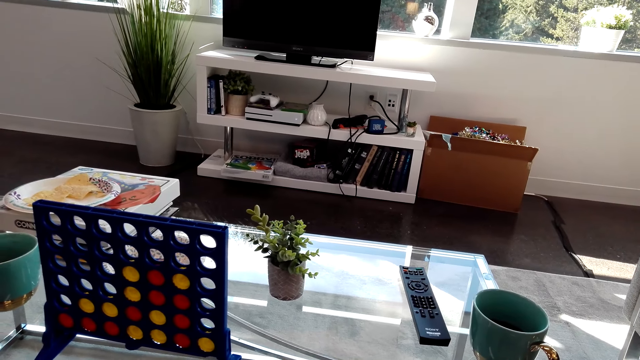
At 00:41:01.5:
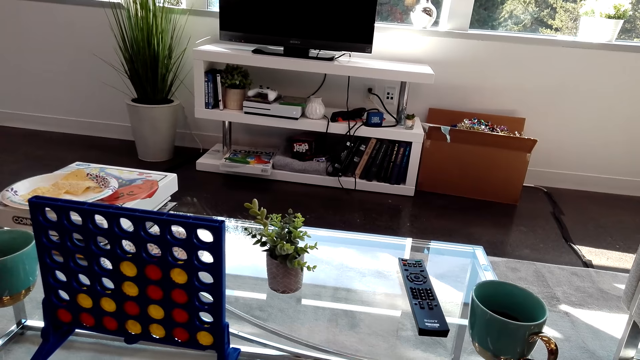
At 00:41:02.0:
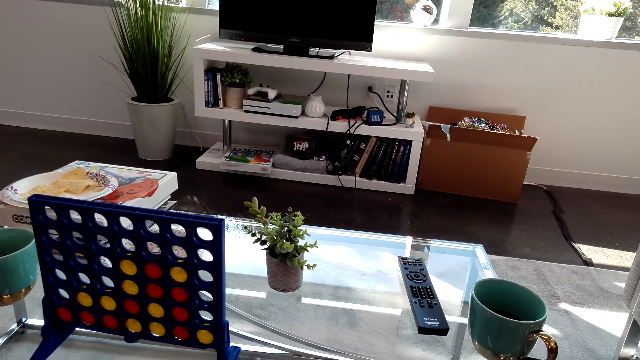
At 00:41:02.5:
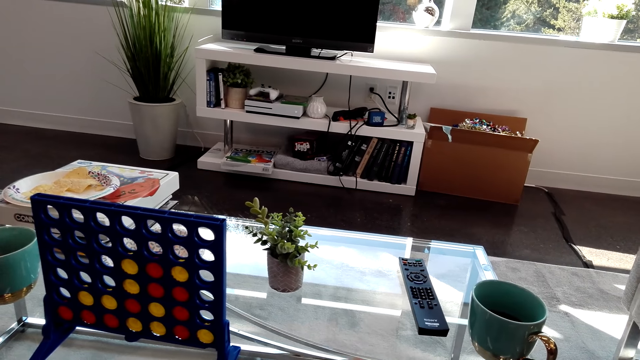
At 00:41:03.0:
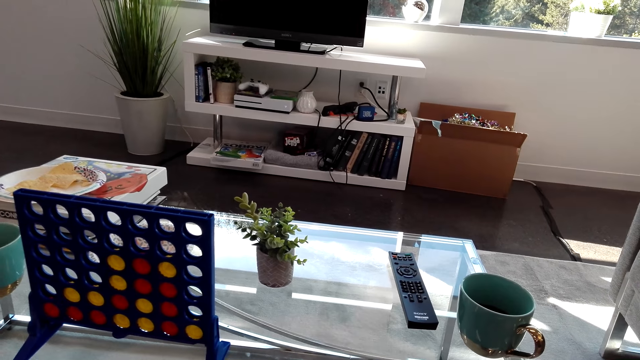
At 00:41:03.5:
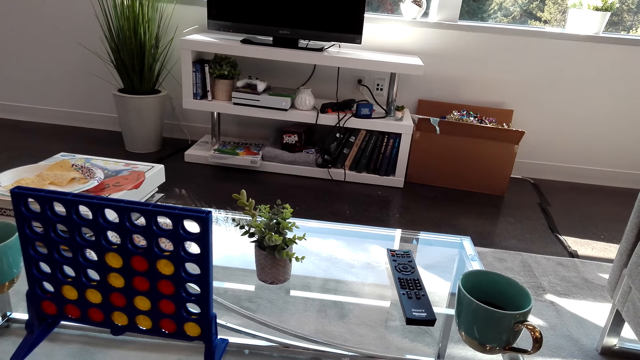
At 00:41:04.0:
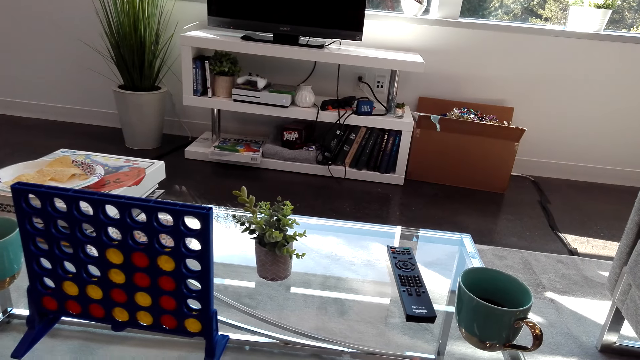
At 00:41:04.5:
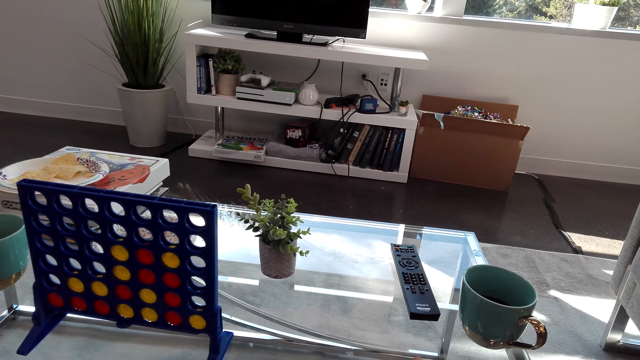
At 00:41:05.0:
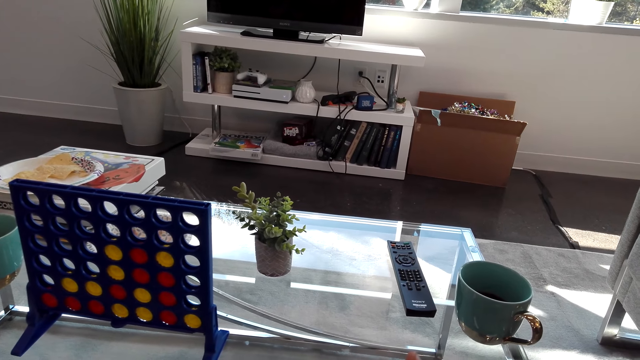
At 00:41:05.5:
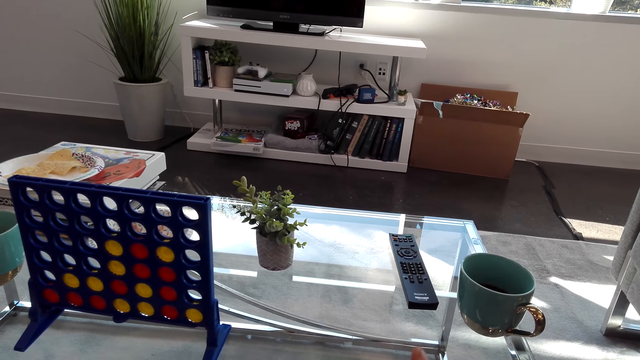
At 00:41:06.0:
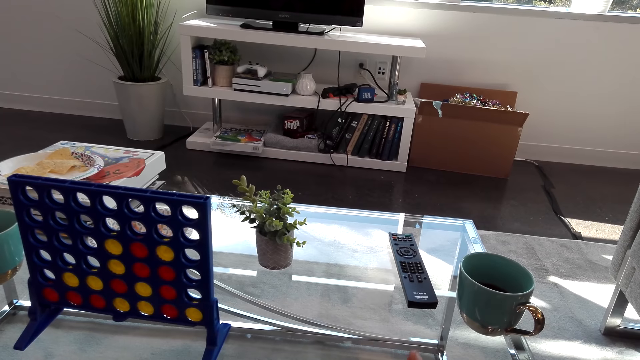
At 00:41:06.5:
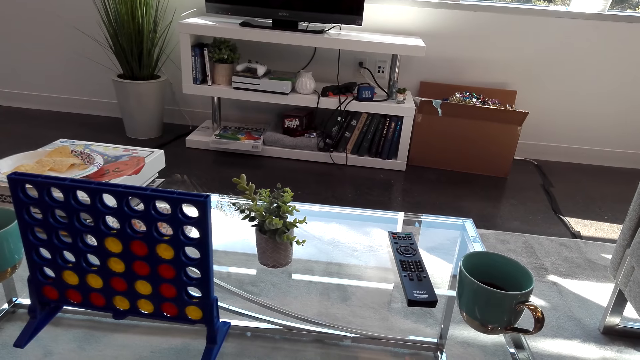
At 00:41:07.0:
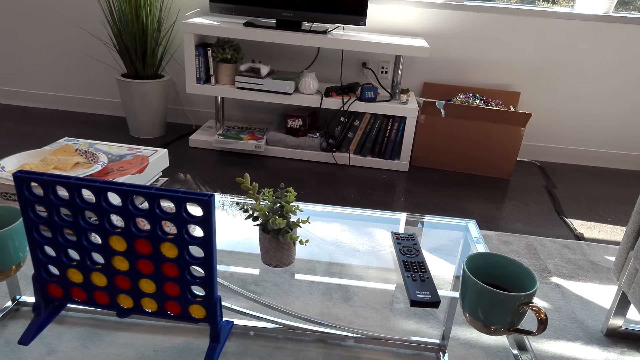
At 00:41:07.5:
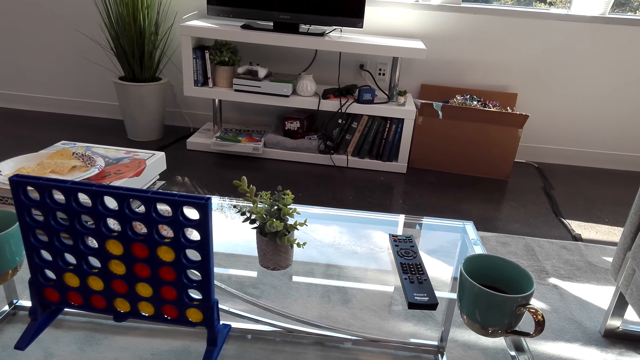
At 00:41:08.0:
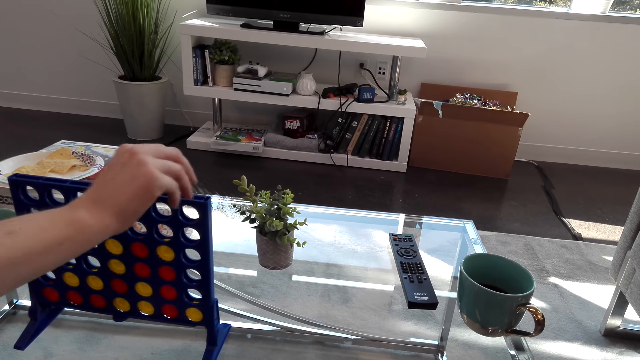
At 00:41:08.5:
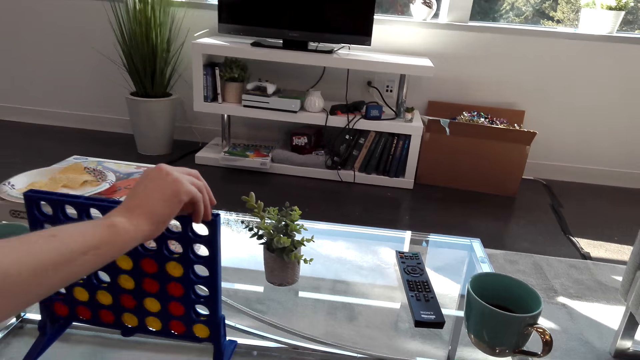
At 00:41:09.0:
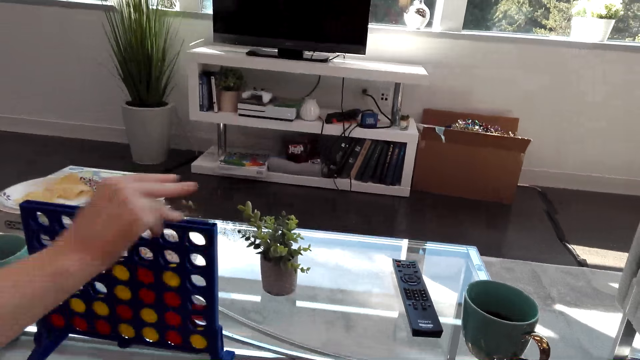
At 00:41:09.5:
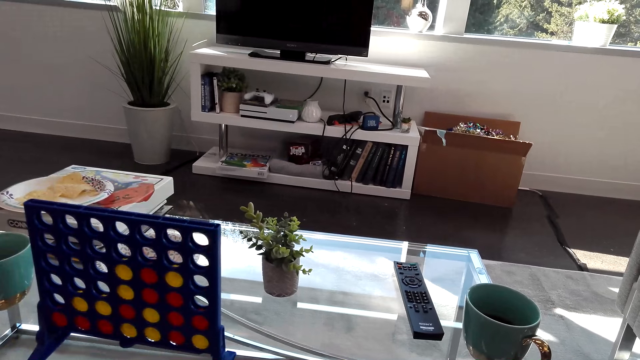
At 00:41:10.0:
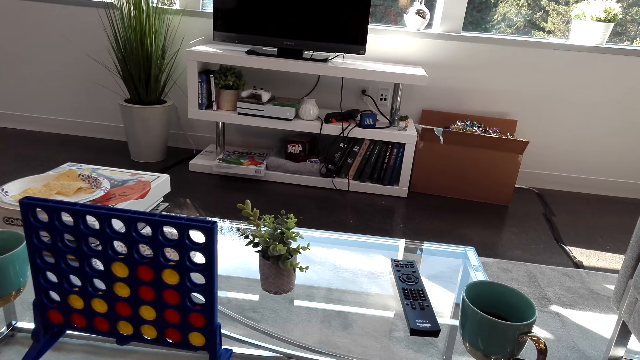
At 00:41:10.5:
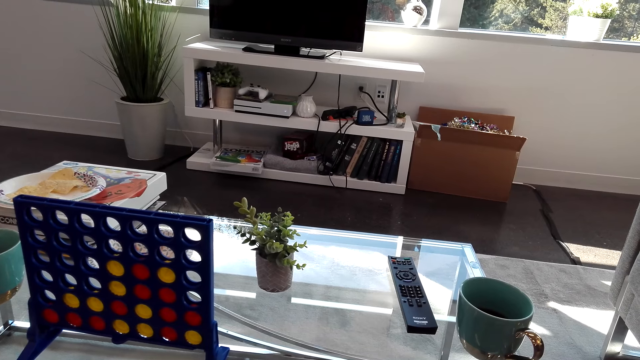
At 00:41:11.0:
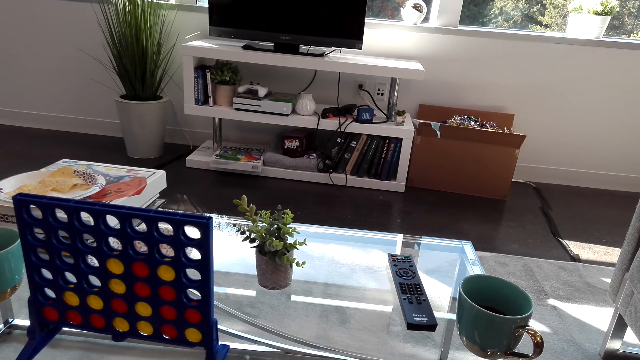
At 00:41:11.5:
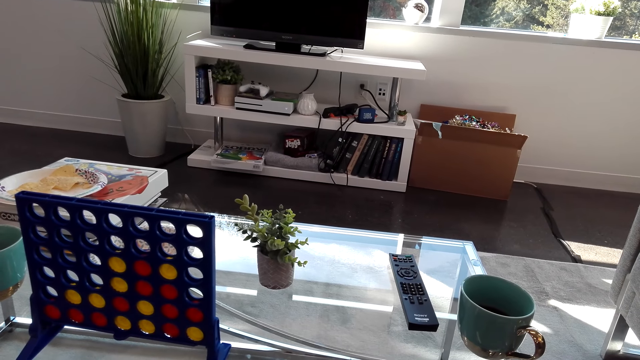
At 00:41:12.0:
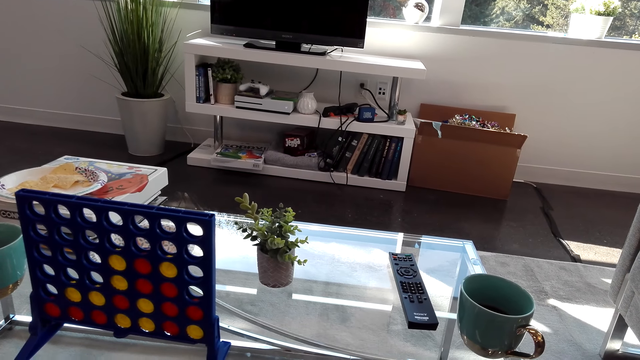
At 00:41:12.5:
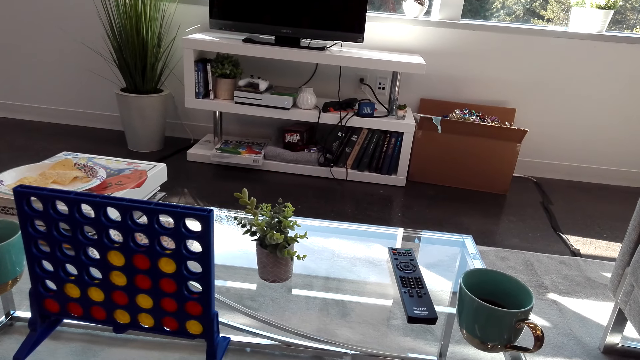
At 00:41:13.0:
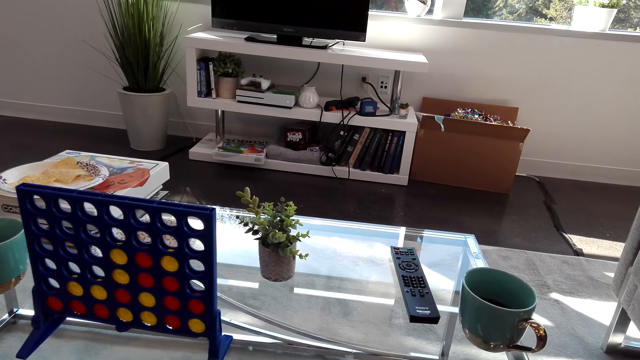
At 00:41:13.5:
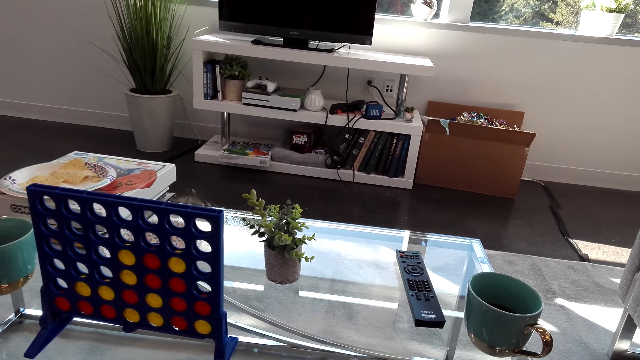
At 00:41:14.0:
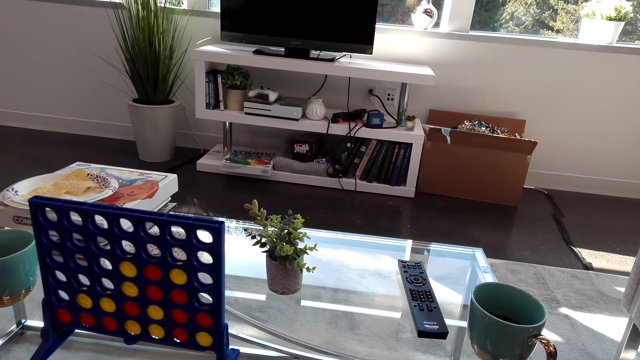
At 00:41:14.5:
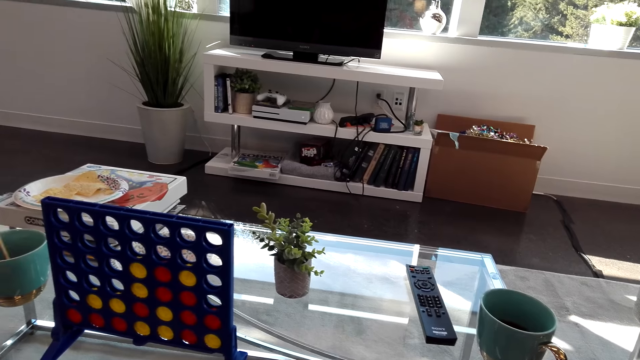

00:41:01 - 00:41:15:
The woman drops a red checker in the Connect 4 and plays the Connect game. The camera wearer looks at the Connect 4 game.

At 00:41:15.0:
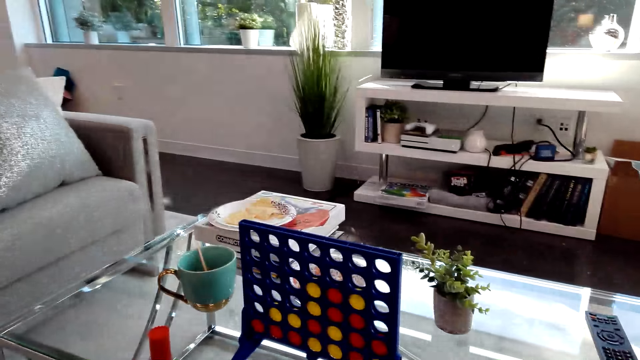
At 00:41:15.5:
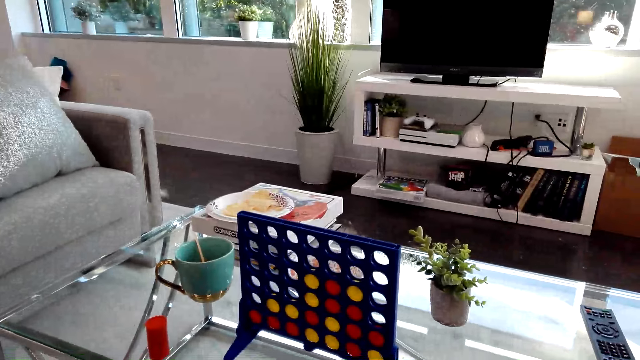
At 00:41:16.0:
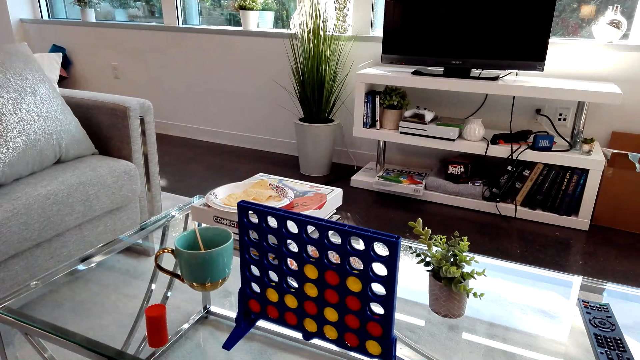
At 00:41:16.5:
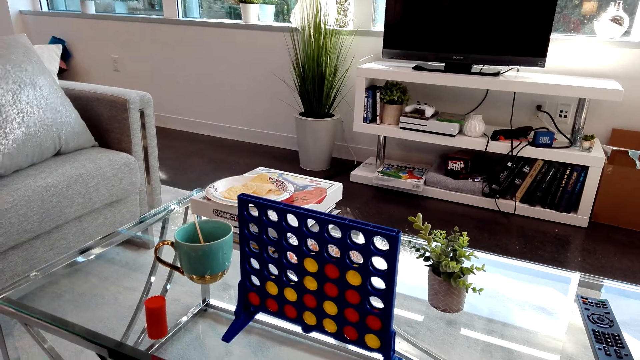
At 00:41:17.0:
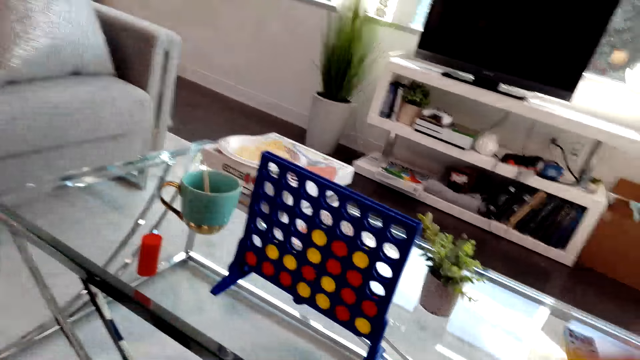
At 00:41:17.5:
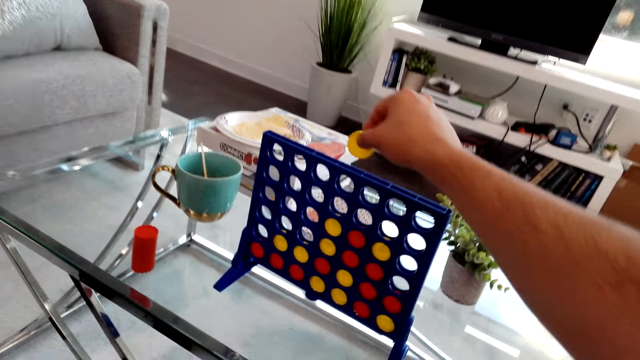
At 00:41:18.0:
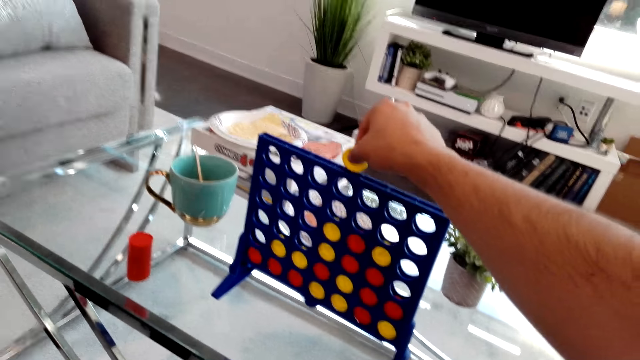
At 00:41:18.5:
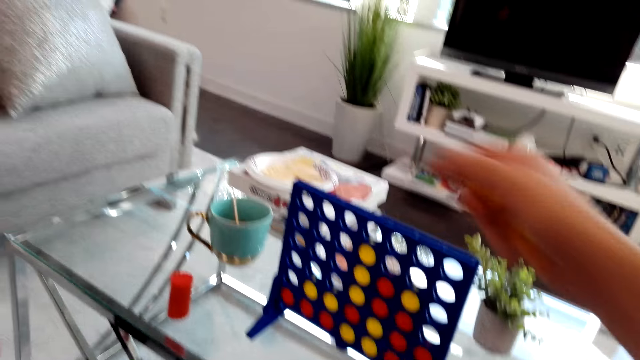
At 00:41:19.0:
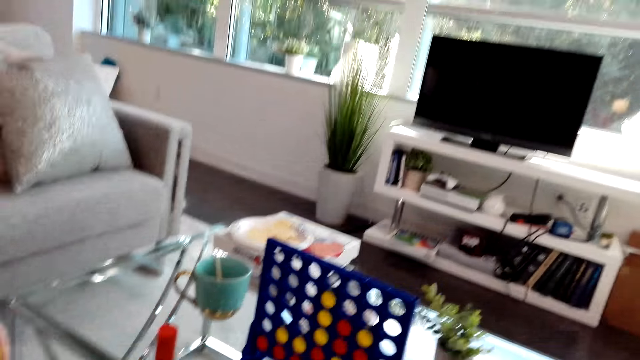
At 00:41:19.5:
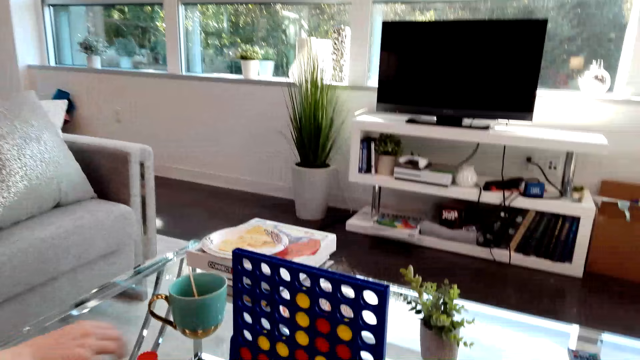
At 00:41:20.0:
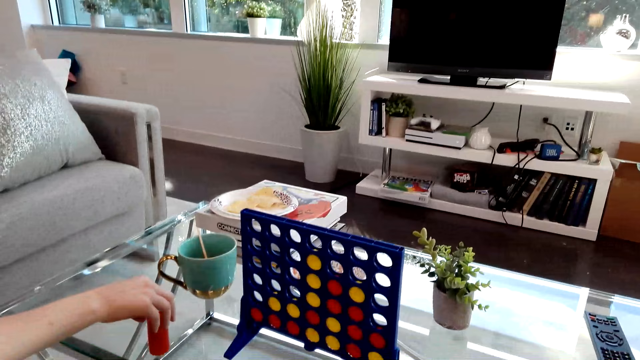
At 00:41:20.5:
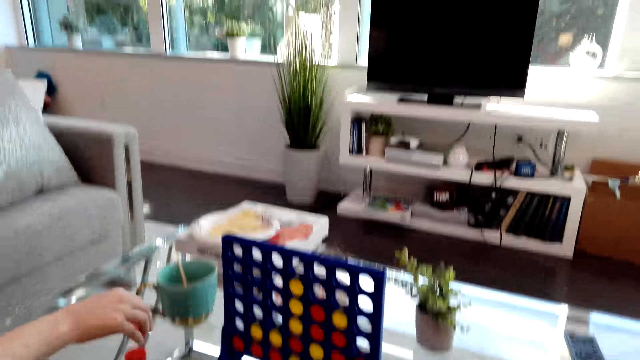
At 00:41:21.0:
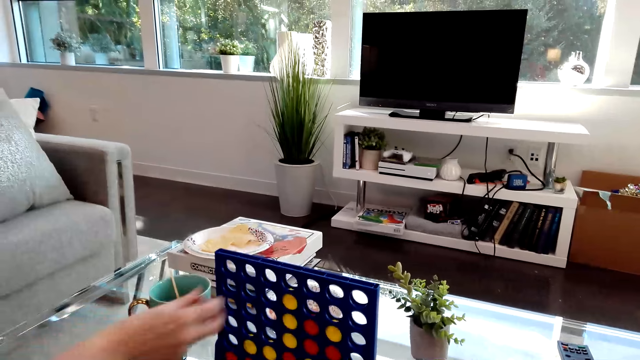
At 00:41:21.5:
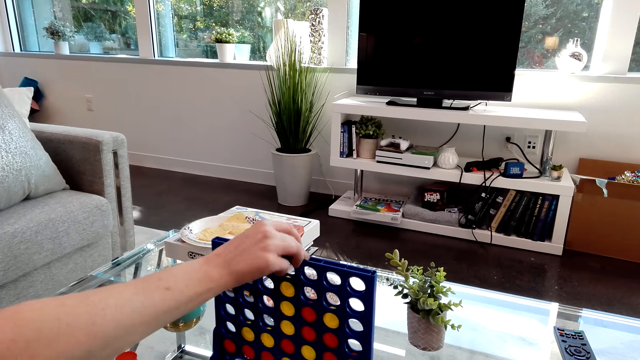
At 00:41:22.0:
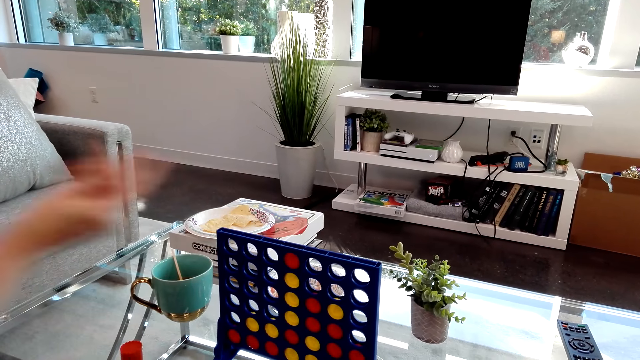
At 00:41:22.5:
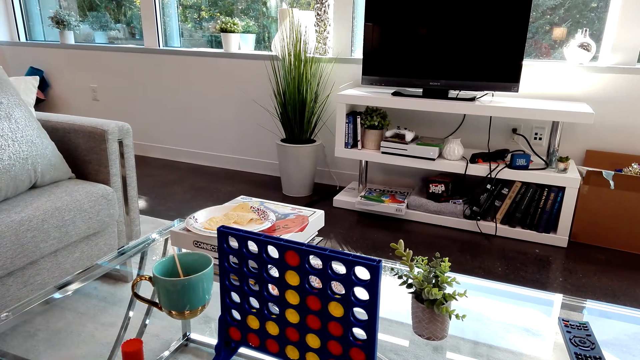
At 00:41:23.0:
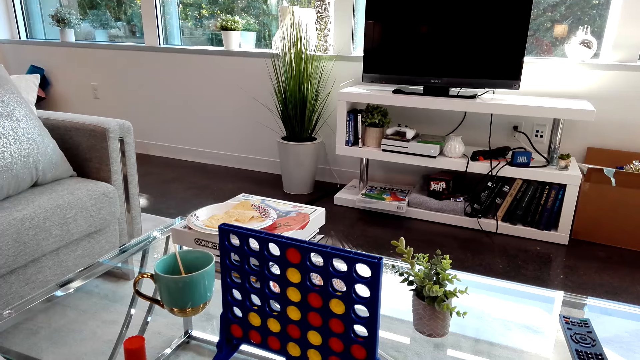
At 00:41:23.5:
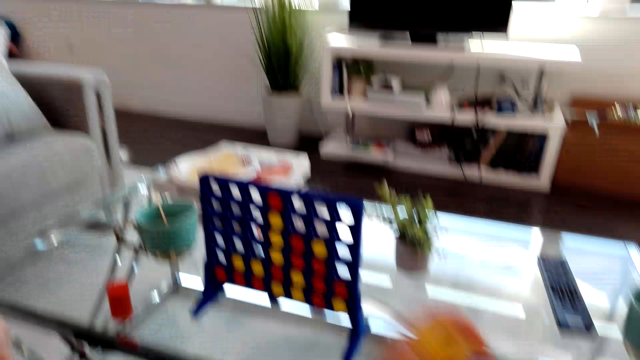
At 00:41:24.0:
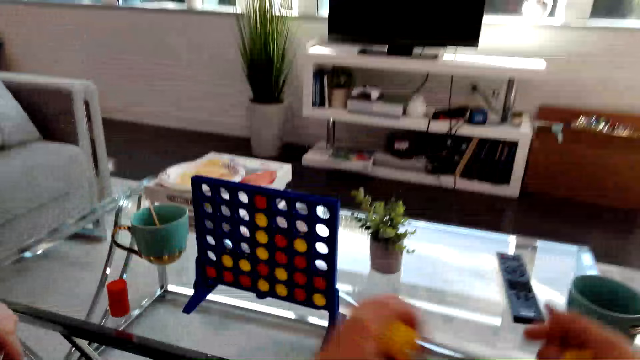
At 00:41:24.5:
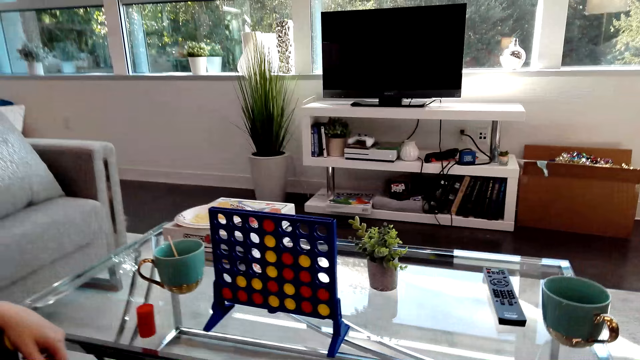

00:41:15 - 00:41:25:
The camera wearer drops a yellow checker in the Connect 4 and plays the Connect game. The woman picks up a red checker, drops the red checker in the Connect 4 and plays the Connect game. The camera wearer looks at the Connect game. They hold yellow checkers.
